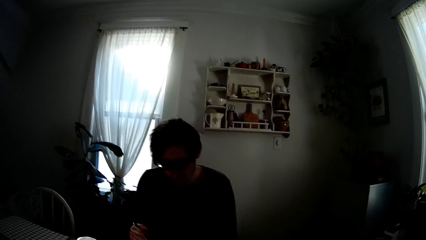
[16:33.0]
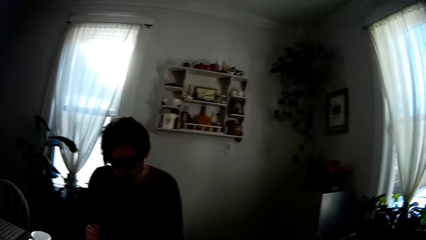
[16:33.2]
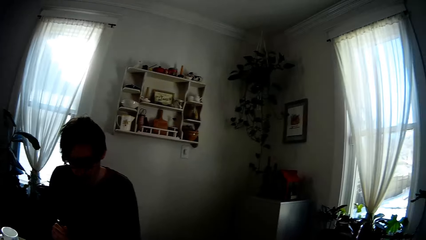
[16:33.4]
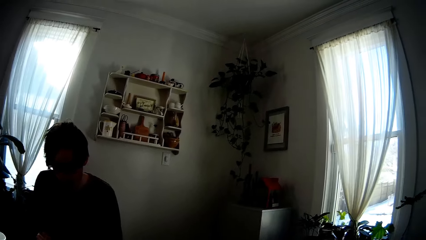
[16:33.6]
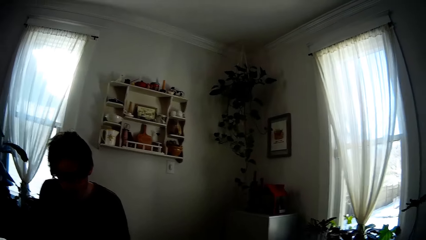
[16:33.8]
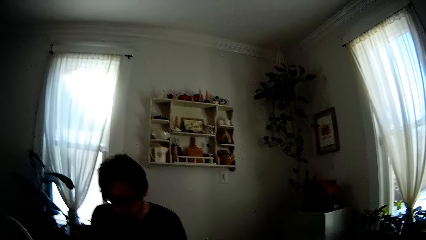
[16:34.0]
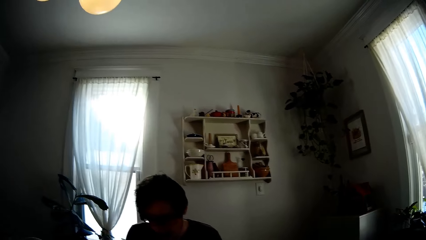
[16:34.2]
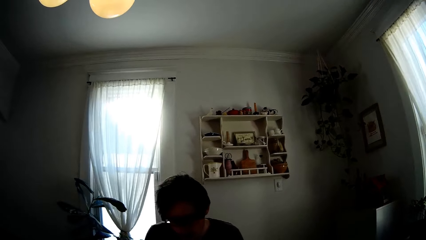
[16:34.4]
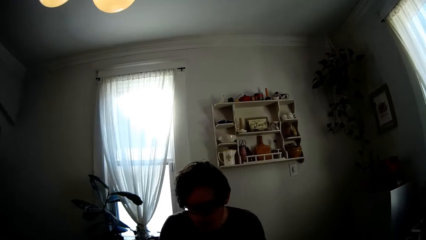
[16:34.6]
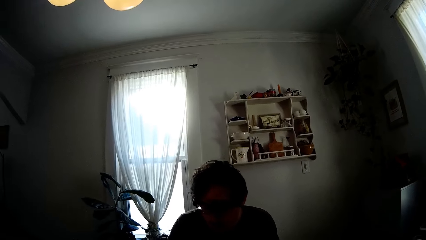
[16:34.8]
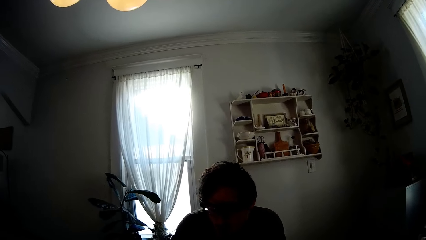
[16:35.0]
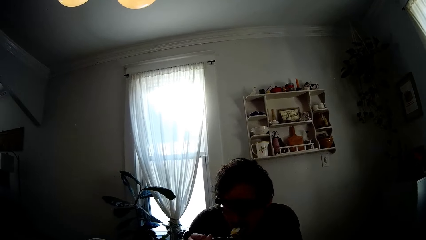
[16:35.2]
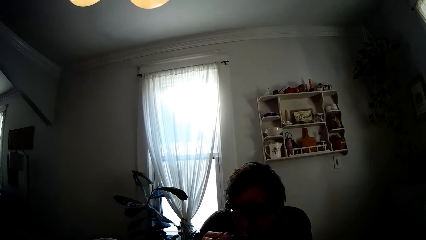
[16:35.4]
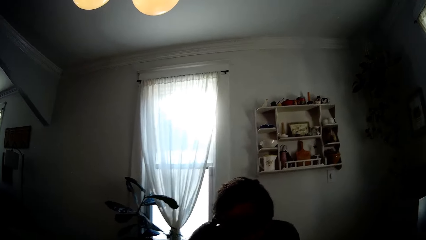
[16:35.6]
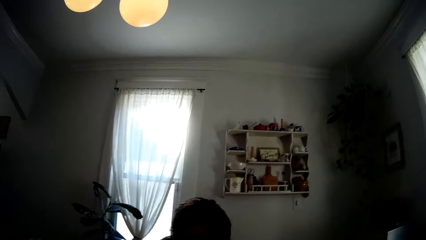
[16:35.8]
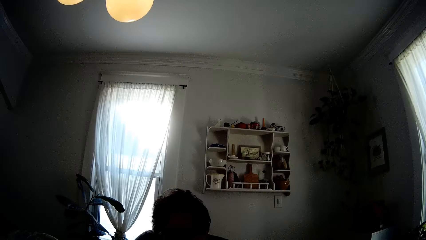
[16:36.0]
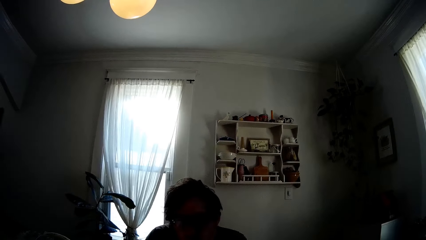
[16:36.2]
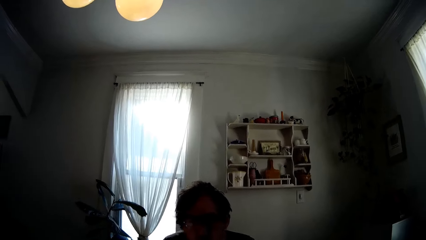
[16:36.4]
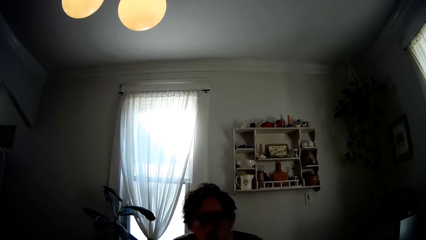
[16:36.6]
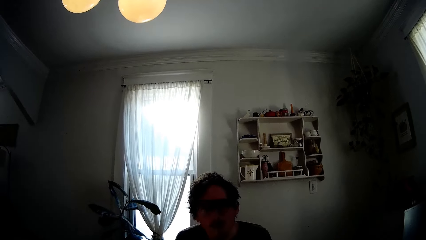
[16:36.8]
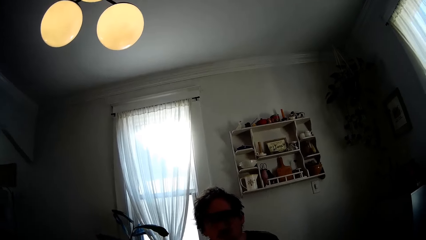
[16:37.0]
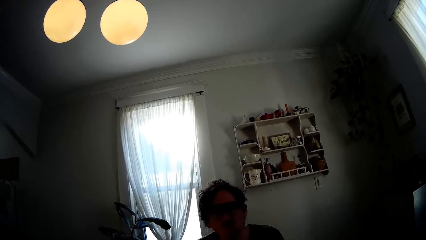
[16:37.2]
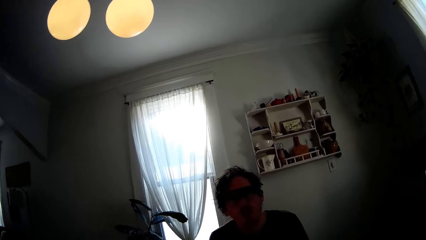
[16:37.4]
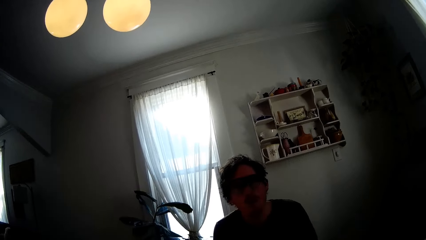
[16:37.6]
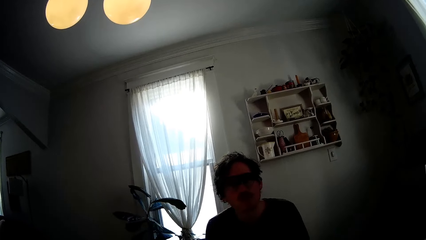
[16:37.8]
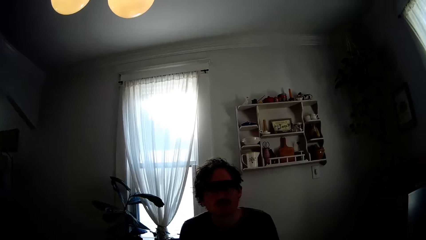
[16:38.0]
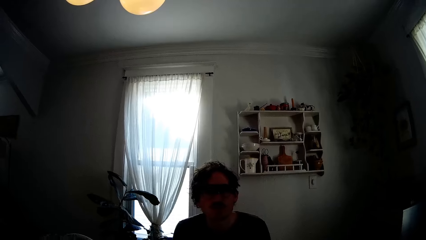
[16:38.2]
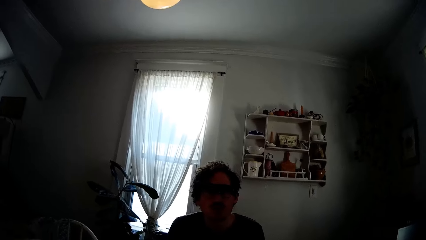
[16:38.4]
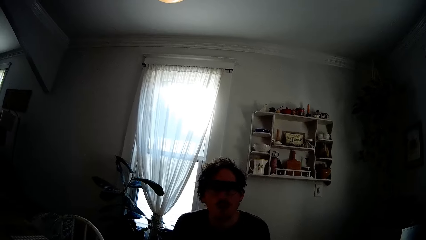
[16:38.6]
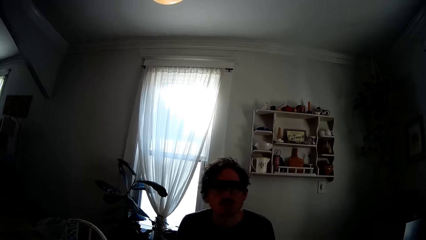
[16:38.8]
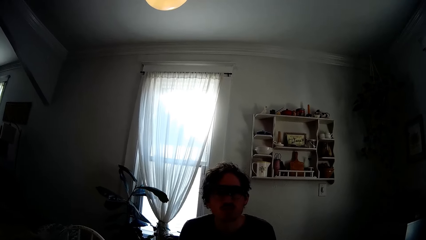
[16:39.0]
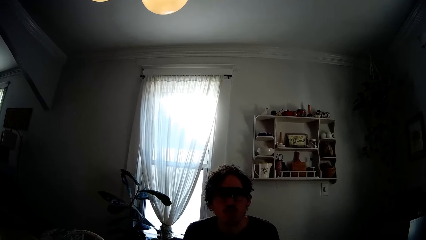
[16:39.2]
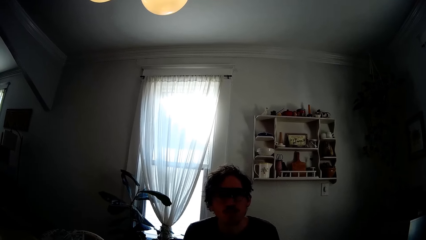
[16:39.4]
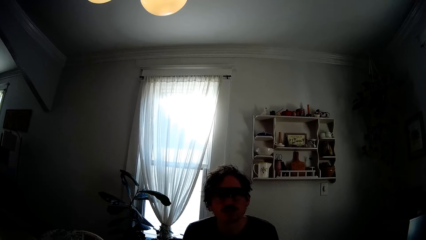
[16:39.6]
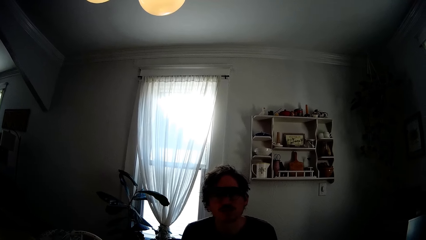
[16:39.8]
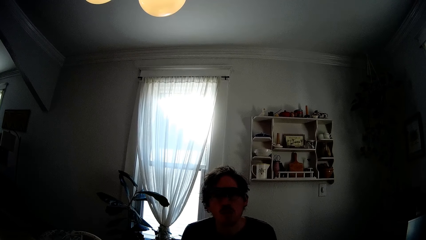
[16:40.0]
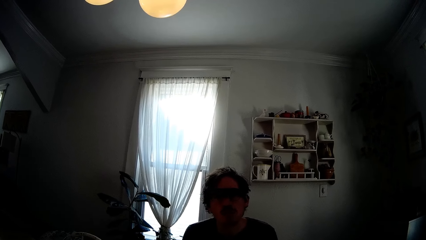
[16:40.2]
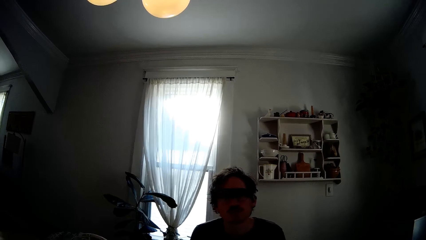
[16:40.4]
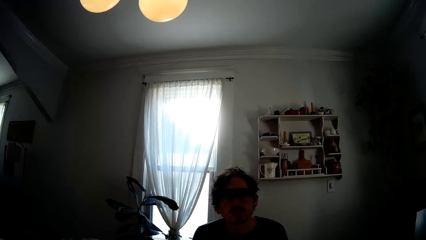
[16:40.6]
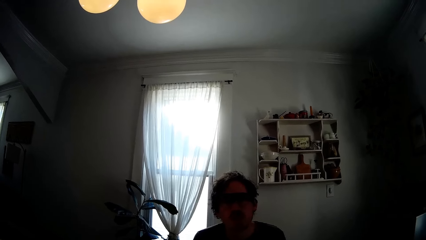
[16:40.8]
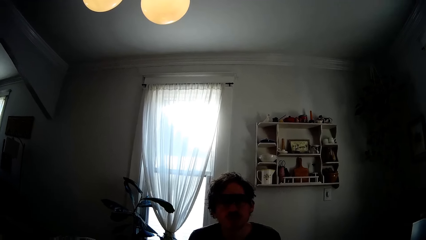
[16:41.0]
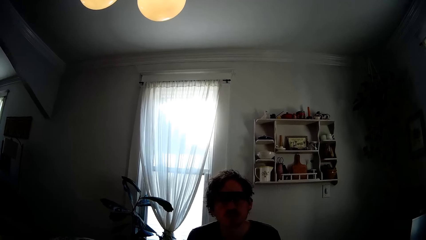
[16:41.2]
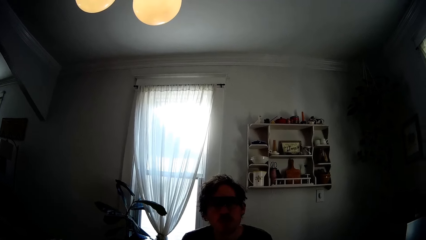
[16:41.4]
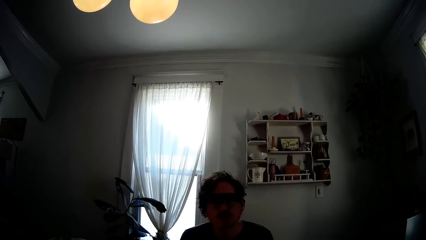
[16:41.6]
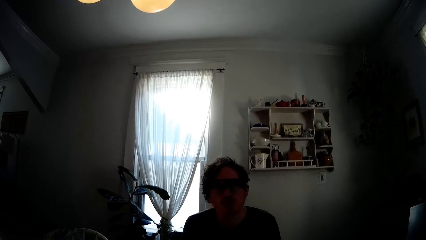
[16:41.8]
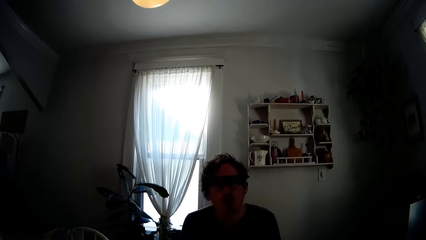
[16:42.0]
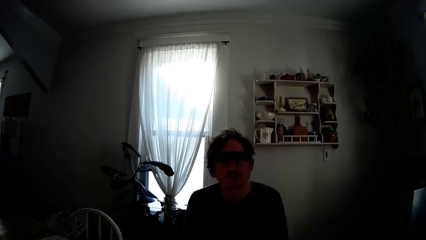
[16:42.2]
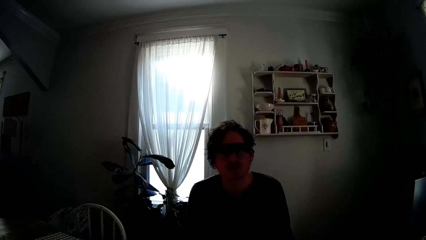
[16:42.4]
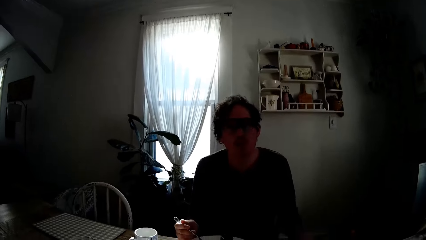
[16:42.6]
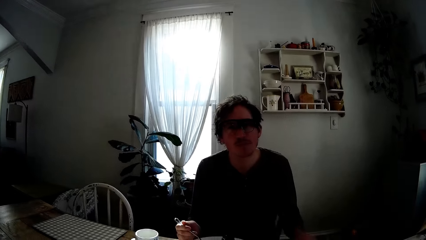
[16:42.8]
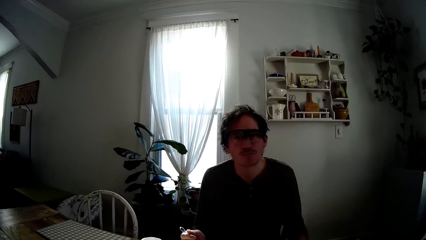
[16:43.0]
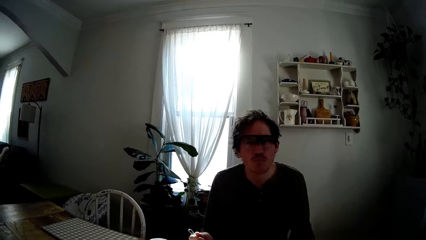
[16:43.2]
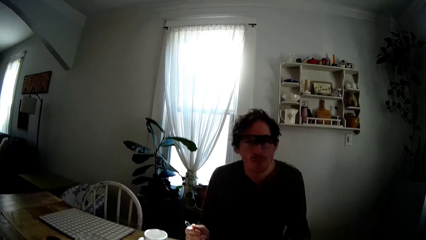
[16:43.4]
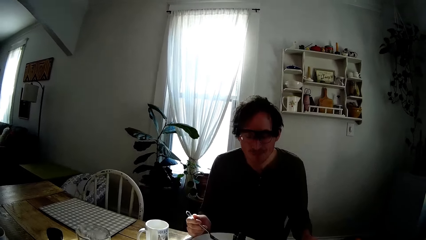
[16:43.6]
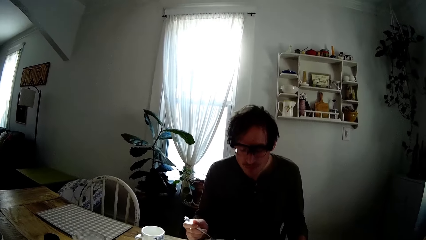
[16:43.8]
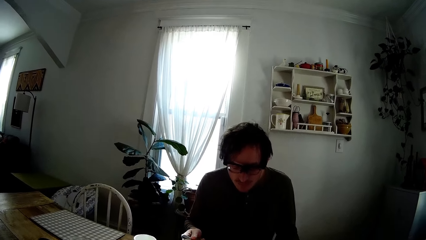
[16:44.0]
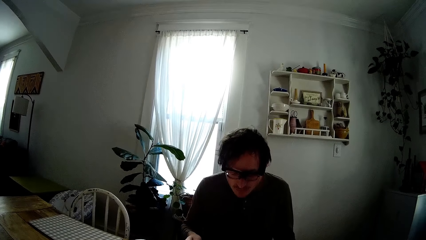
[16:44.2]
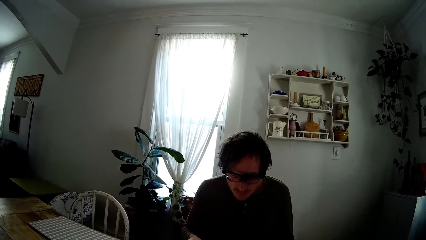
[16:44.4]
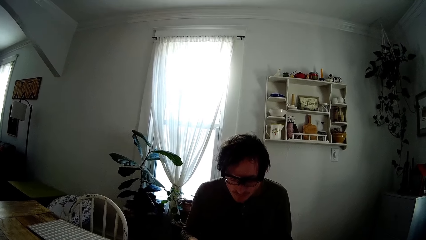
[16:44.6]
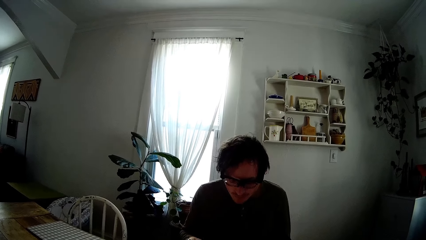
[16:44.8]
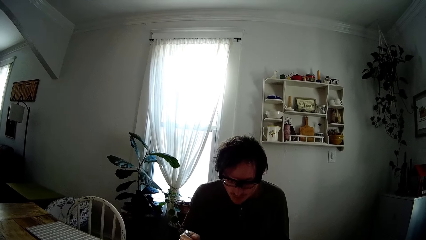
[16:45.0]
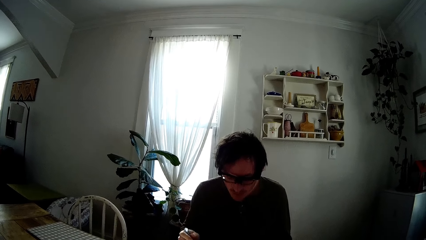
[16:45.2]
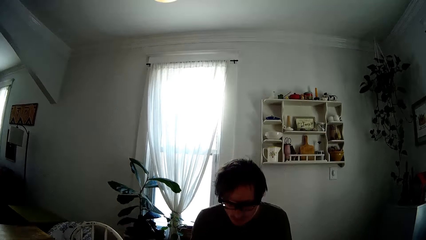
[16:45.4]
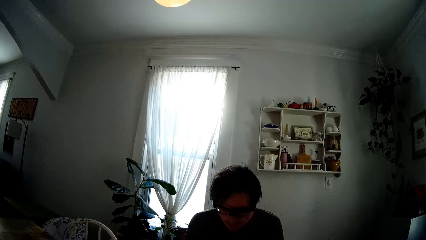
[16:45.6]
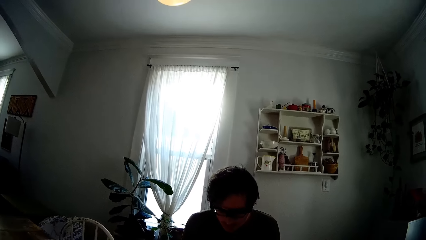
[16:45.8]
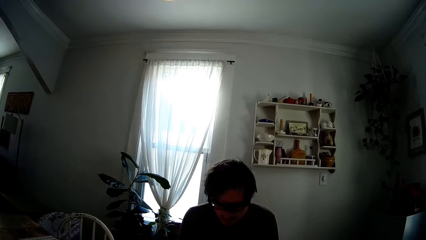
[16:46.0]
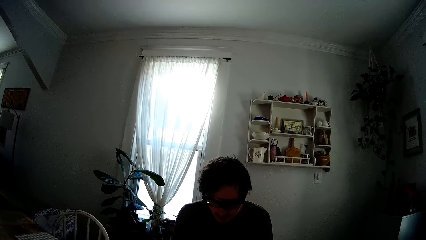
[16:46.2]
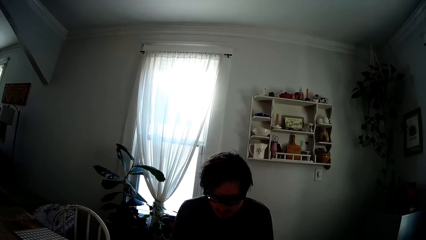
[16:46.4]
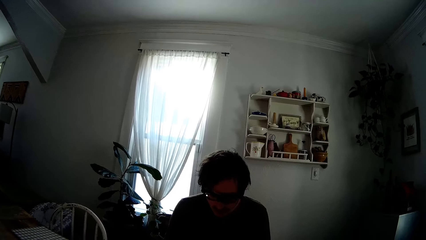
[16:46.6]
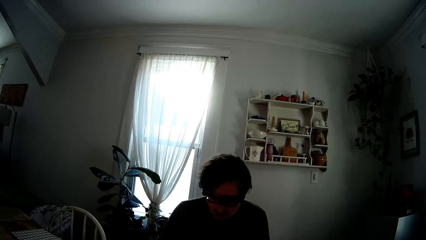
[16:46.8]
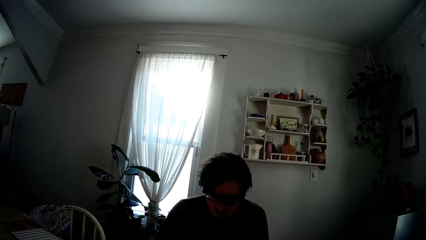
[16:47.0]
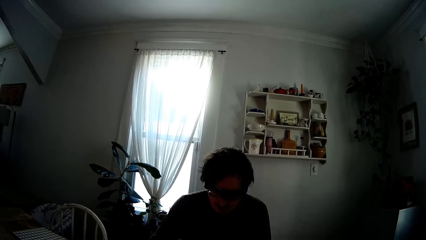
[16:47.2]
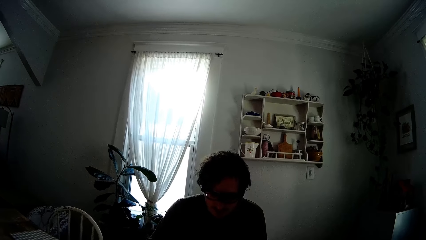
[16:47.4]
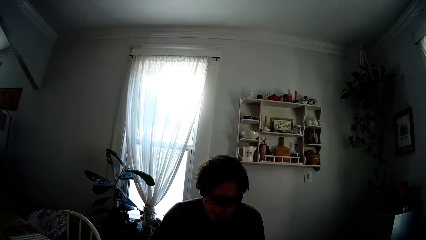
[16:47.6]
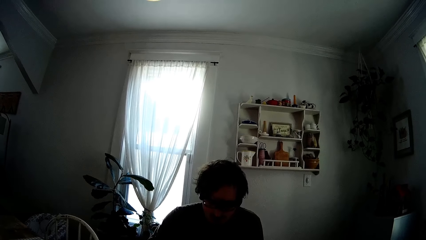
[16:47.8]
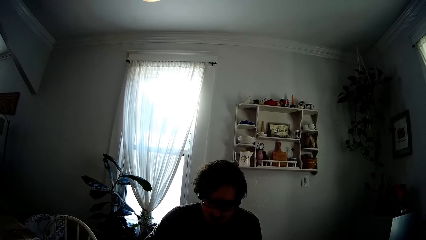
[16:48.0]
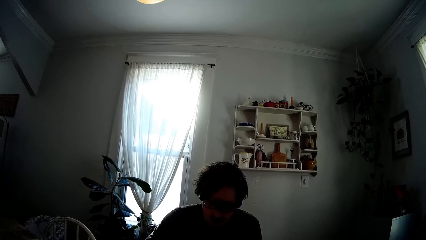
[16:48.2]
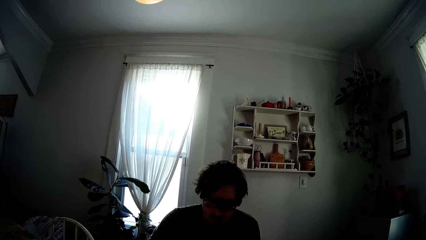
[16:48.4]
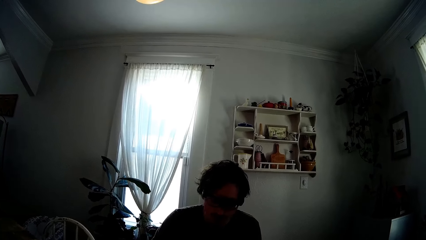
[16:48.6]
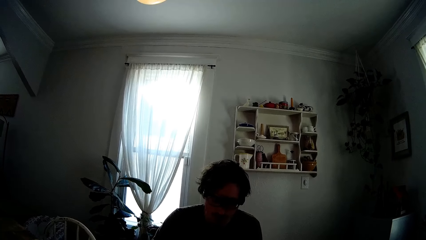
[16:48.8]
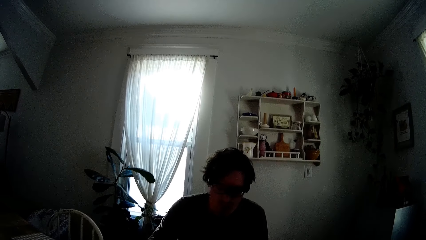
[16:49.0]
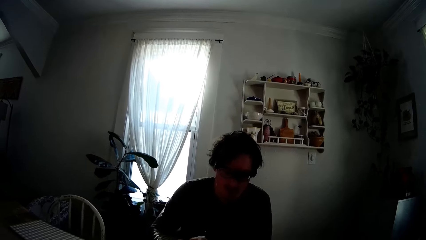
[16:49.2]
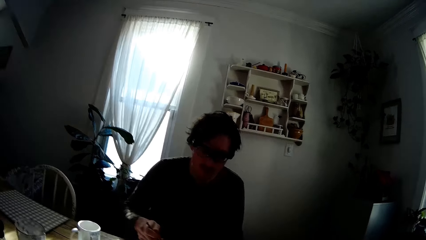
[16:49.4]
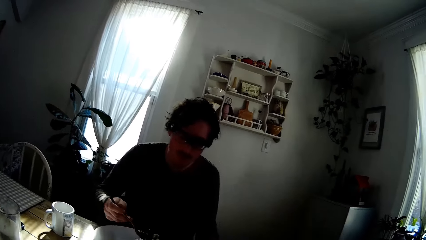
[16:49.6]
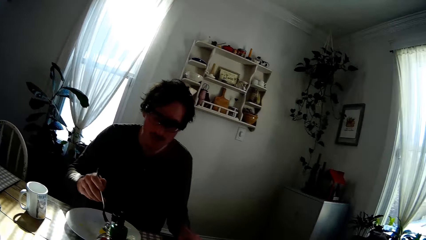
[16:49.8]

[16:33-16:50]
The man puts the fork of scrambled eggs in his right hand into his mouth.
